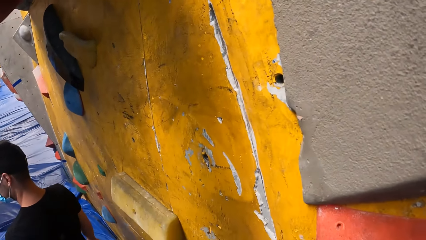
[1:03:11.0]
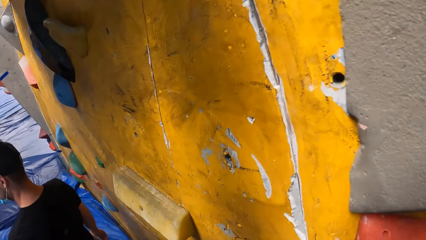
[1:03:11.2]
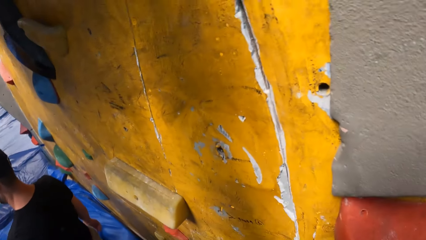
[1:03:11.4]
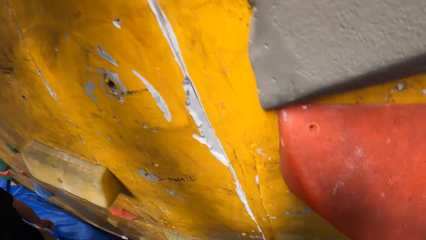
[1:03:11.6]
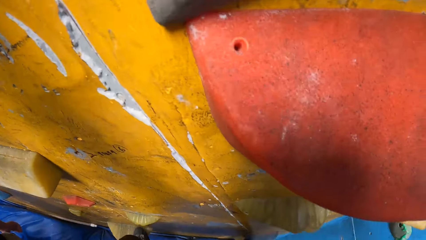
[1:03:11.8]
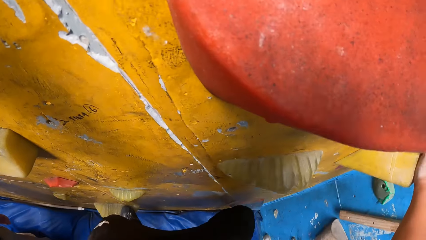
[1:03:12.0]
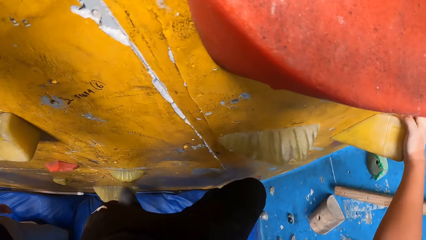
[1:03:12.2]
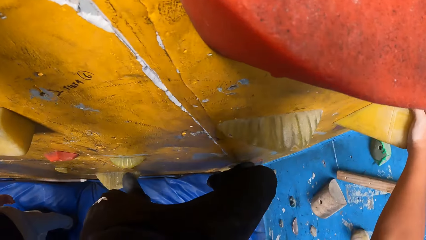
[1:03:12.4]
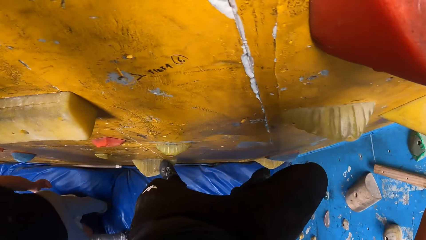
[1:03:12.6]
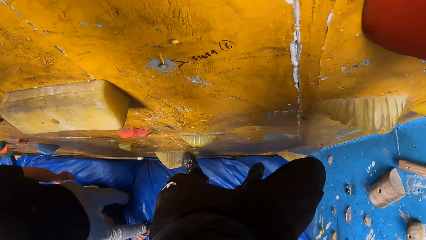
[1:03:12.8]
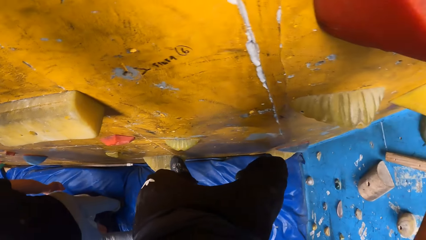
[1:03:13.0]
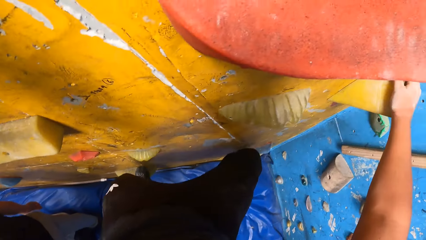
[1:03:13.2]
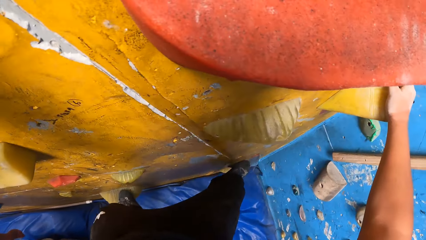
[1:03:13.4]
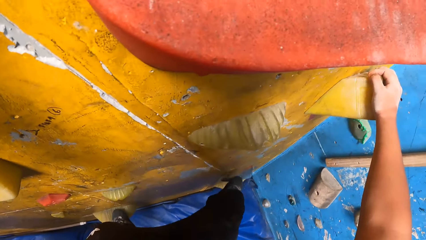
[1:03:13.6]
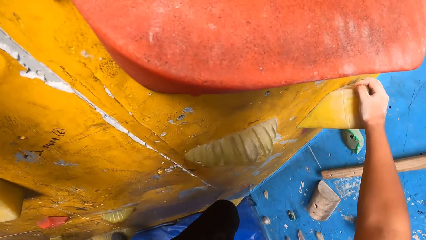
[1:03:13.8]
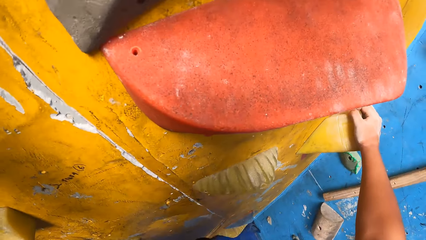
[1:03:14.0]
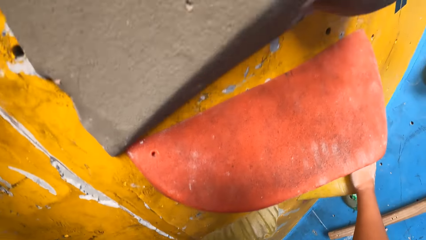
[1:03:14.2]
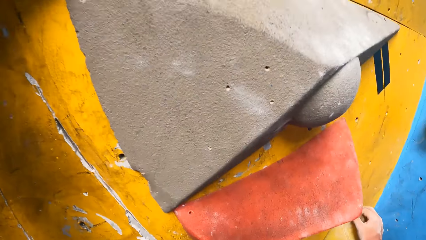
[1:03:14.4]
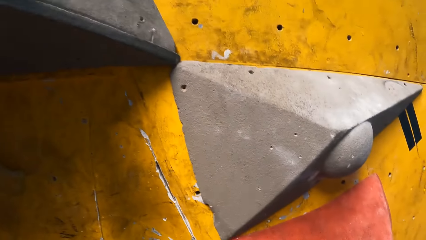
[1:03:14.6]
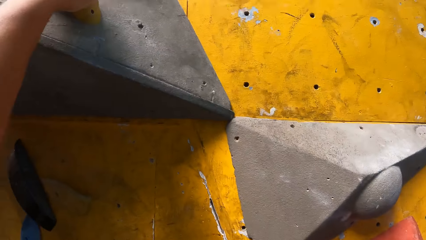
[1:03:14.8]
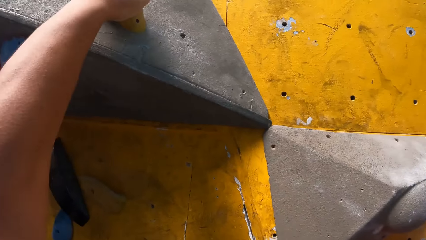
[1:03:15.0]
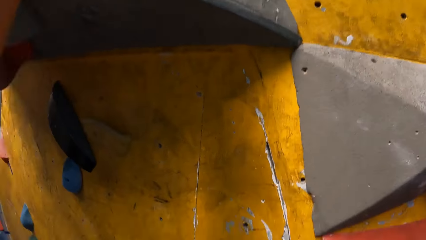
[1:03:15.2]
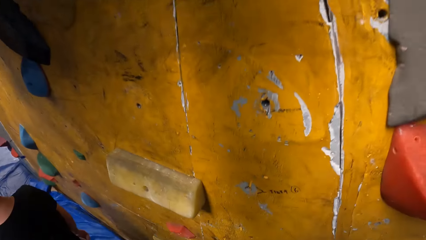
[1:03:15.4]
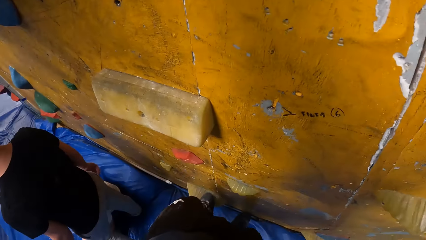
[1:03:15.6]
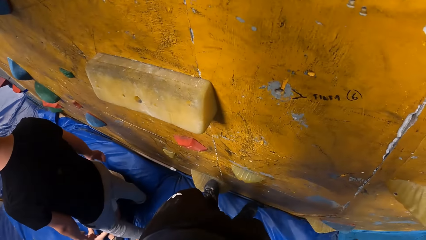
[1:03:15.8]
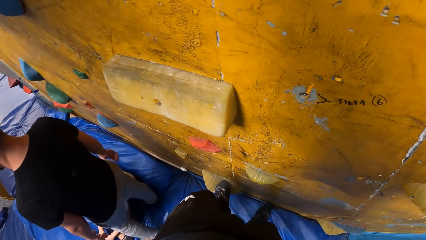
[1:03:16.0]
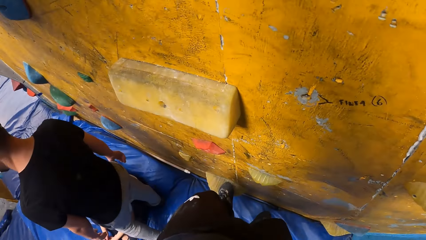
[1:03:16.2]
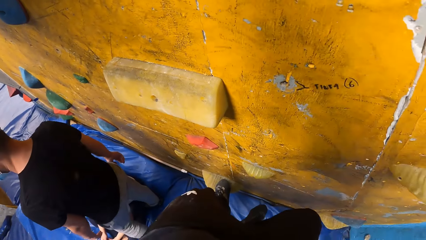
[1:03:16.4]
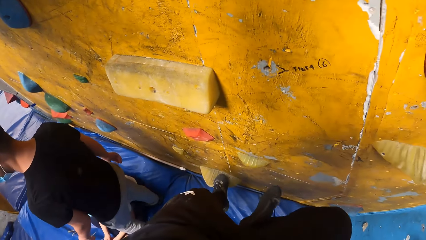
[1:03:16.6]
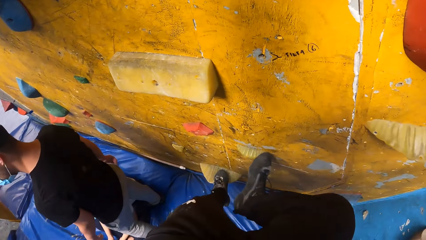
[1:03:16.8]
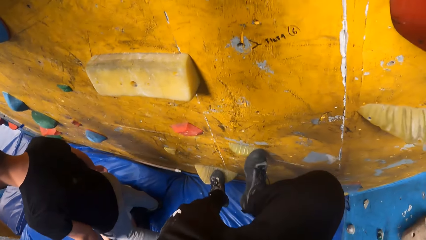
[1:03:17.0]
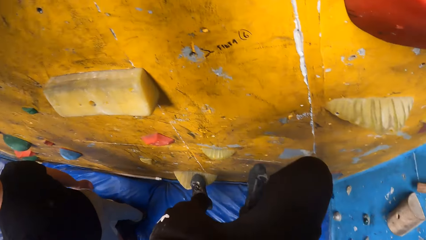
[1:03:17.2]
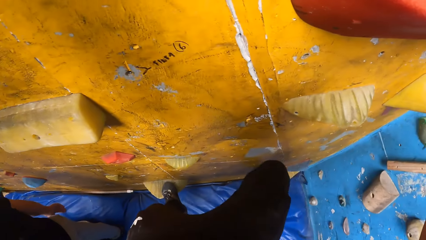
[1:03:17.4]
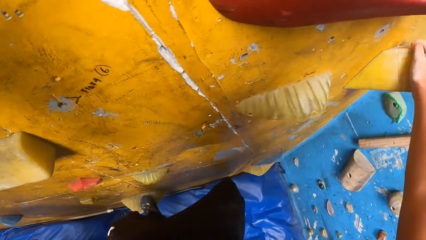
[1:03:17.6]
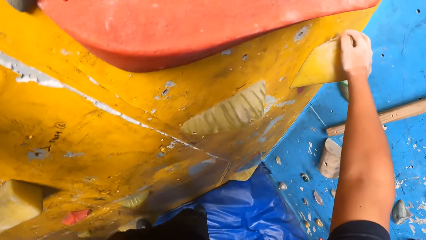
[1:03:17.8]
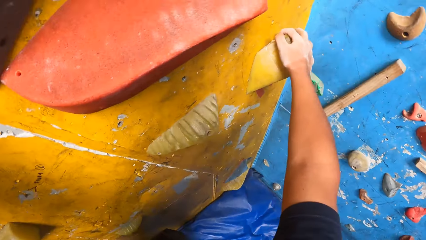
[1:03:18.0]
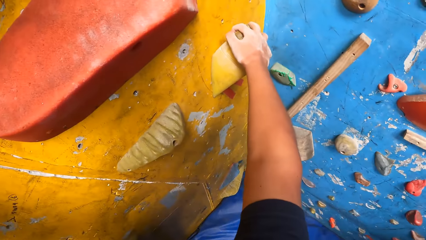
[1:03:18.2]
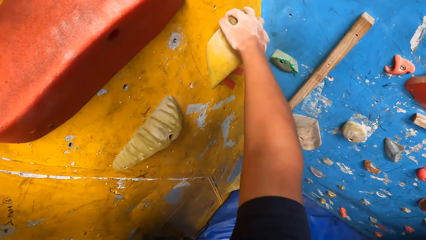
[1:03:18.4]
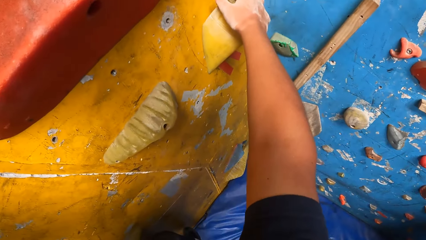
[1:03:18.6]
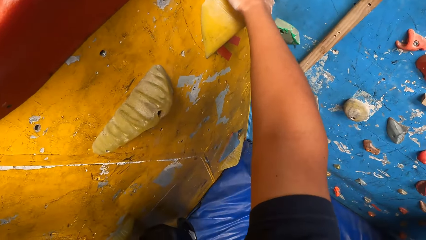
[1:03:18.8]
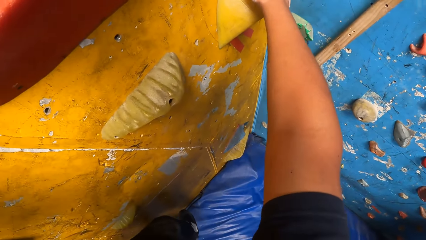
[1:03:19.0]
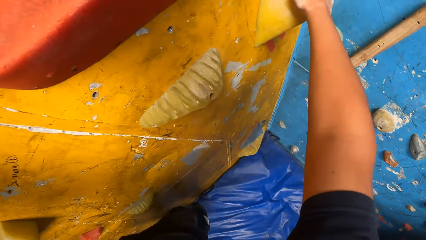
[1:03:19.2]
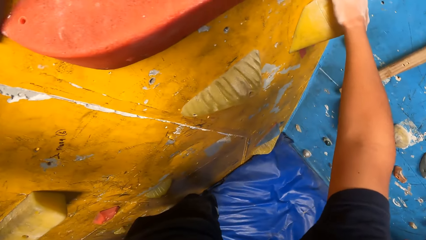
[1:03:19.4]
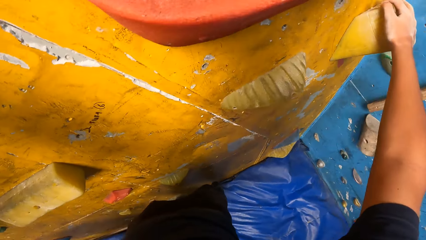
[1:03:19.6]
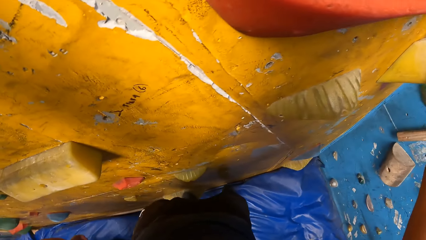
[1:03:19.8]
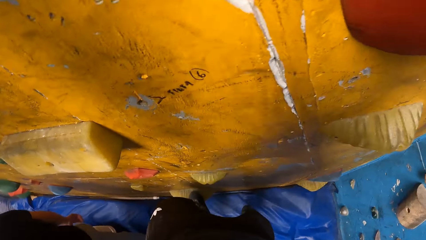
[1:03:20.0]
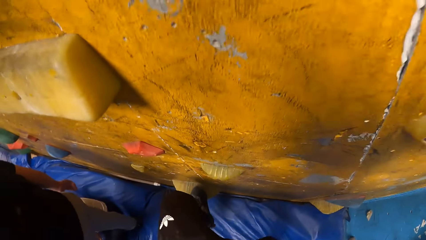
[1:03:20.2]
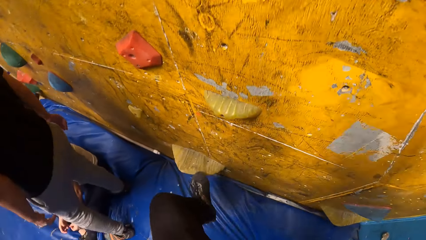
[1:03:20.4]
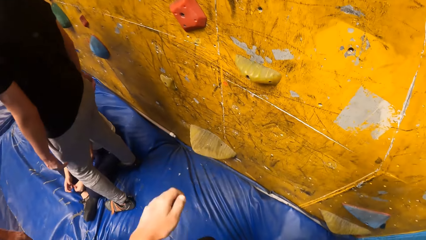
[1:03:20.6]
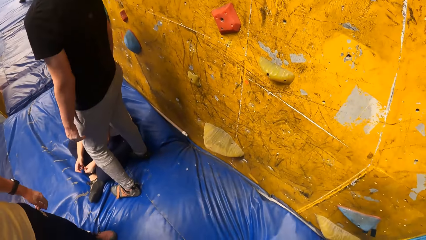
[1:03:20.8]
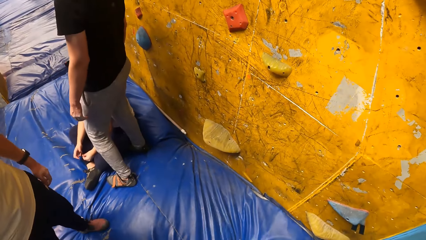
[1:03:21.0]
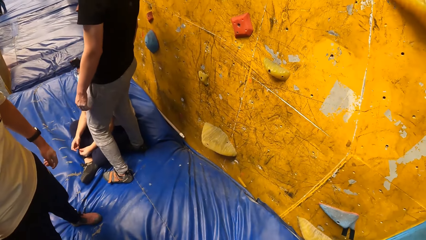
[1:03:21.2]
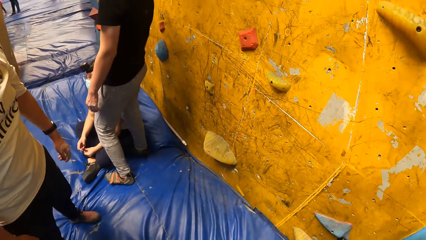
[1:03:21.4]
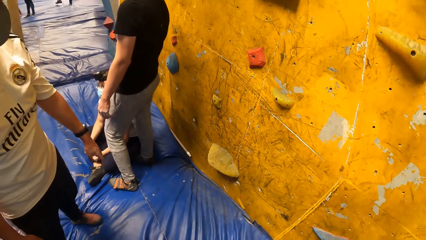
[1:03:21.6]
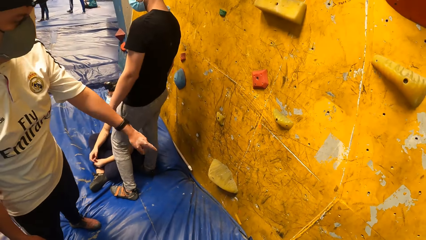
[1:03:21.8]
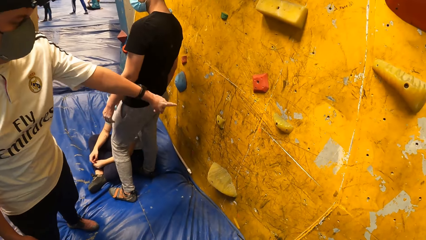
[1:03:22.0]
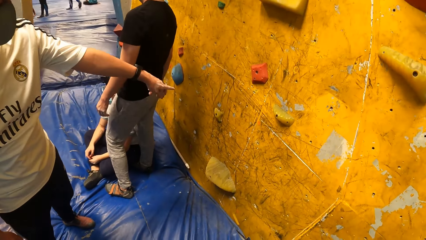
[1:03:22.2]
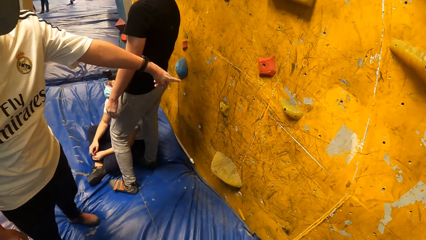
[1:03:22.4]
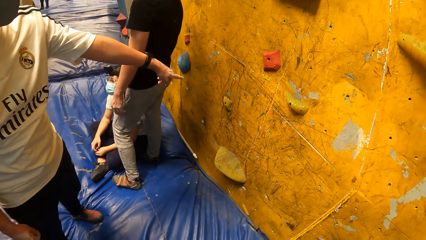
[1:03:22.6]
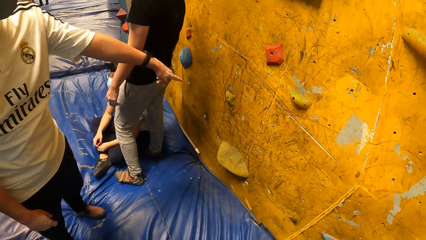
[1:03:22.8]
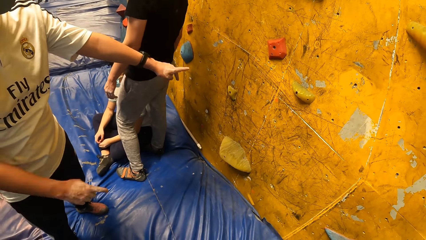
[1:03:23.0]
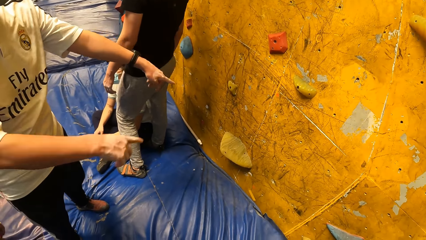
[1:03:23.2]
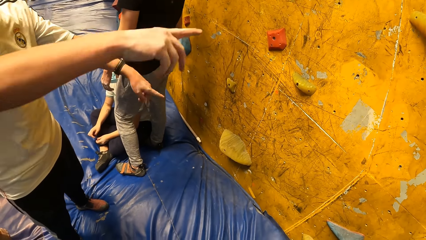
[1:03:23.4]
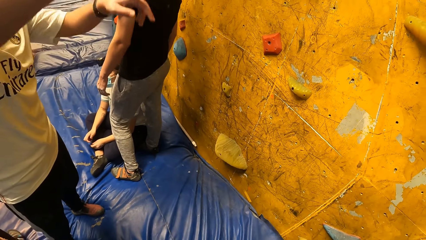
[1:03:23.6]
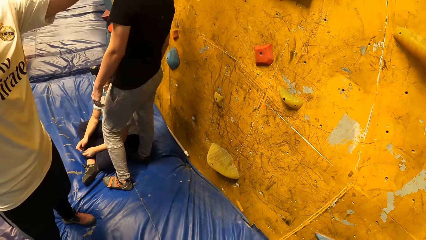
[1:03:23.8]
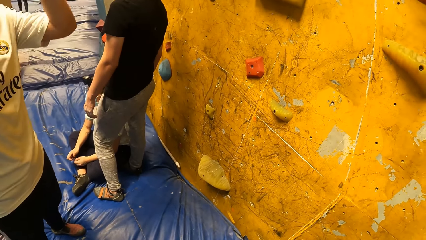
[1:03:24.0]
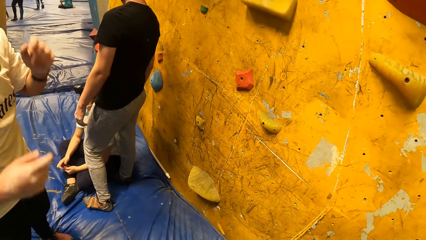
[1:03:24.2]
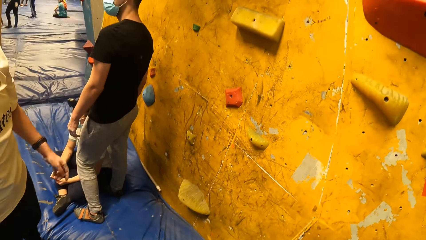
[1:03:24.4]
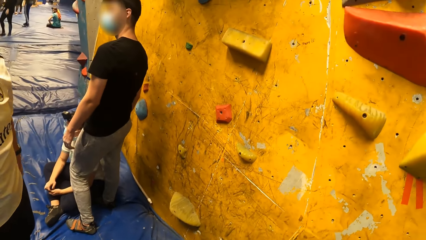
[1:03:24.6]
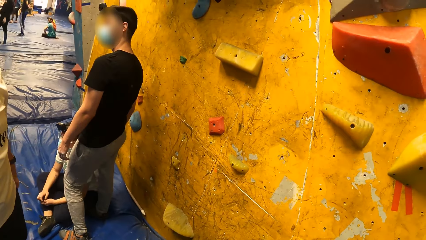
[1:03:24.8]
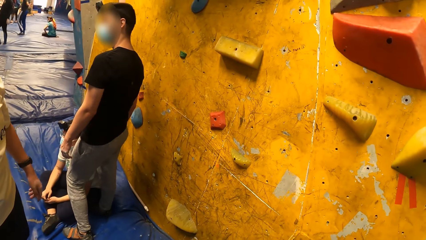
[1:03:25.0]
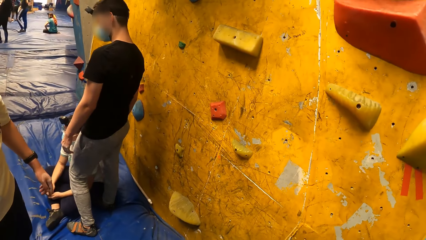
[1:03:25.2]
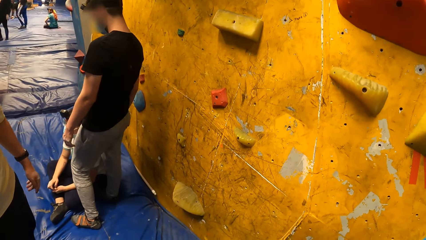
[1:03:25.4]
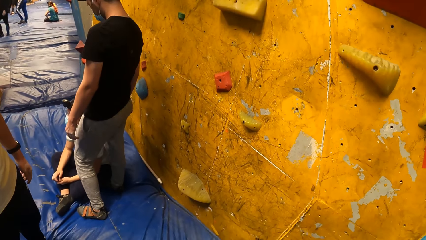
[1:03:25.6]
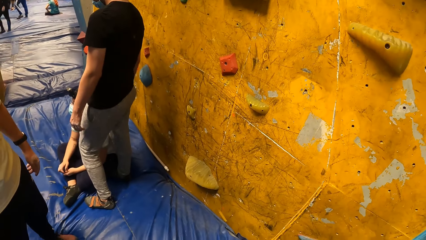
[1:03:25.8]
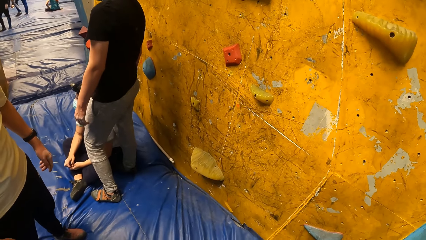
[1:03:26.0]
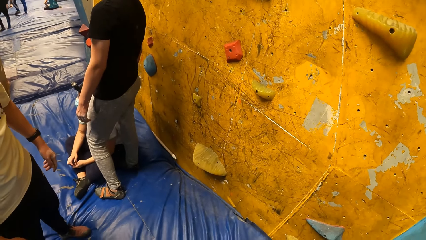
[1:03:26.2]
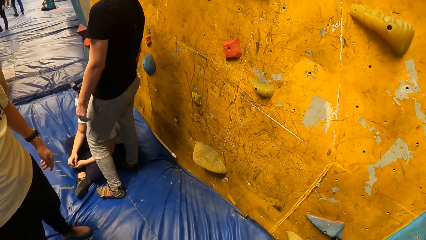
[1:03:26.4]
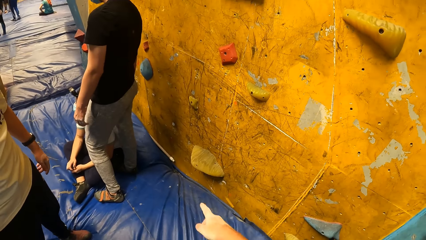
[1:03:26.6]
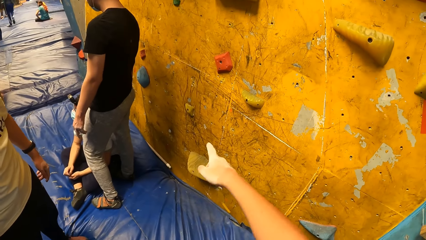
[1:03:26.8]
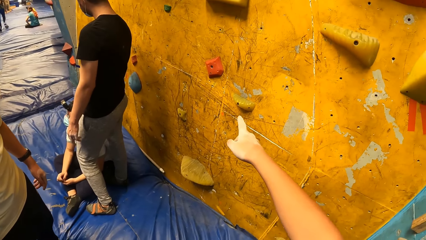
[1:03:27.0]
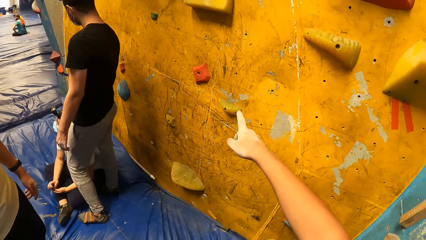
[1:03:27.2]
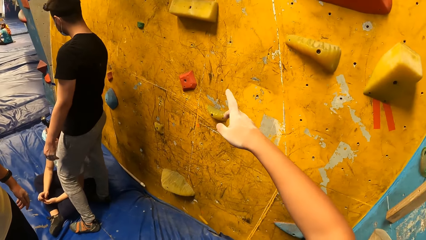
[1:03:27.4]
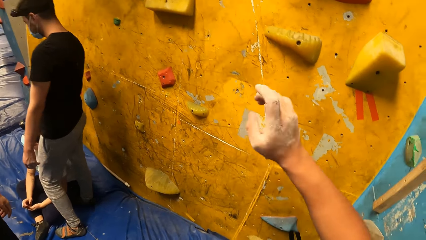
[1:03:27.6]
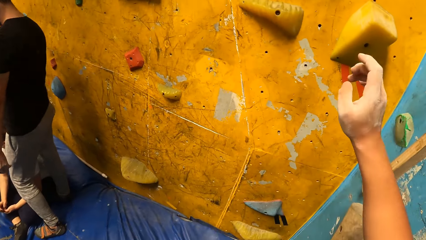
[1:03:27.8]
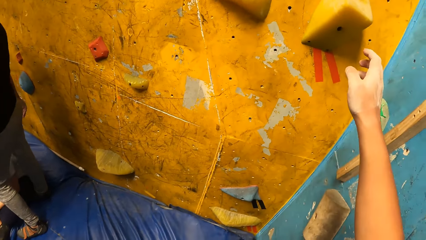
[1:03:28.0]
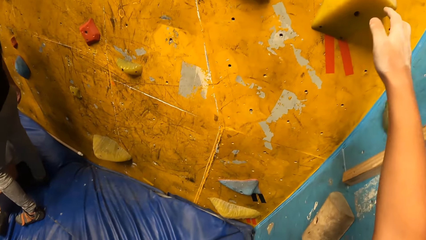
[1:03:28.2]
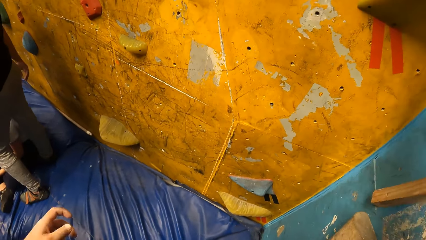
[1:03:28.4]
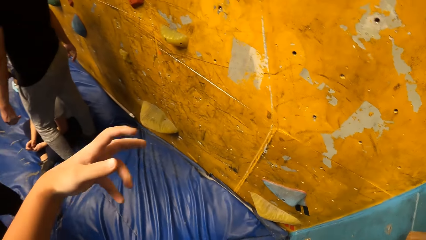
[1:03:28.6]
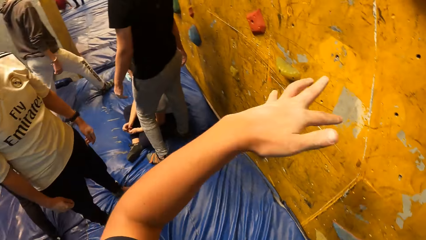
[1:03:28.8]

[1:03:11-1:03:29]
The camera wearer jumps down from the rock wall. A man interacts with the camera wearer. The man points at a climbing wall. The man points at the climbing wall with the other hand. The camera wearer points at the climbing wall.
